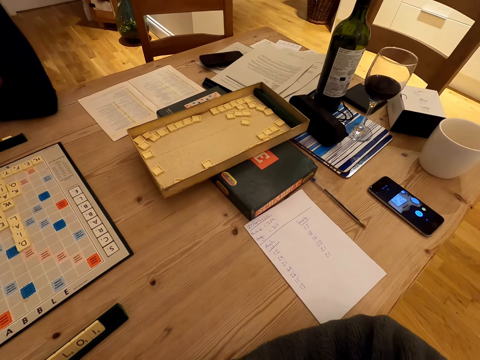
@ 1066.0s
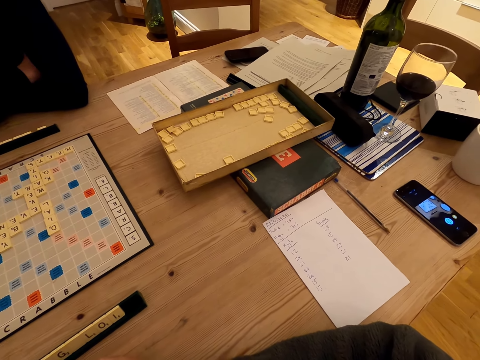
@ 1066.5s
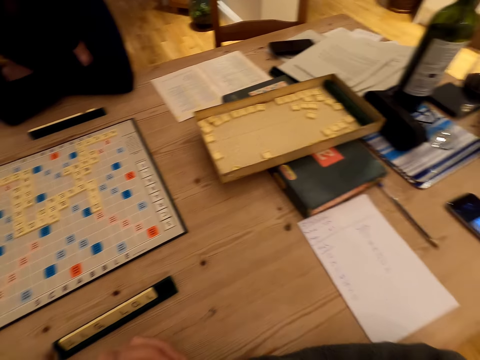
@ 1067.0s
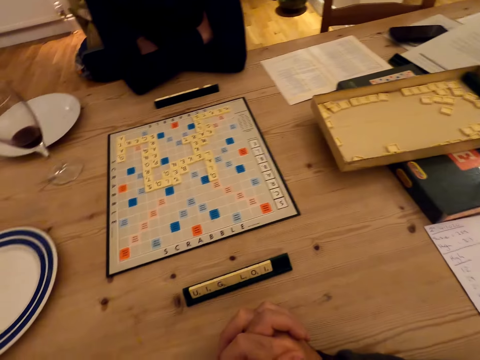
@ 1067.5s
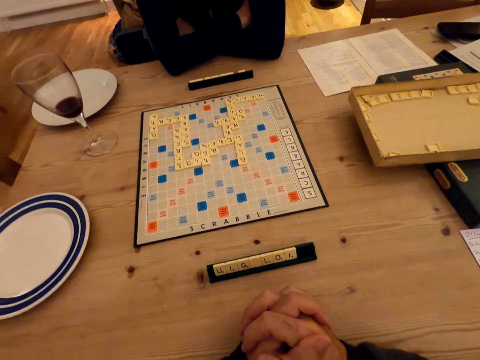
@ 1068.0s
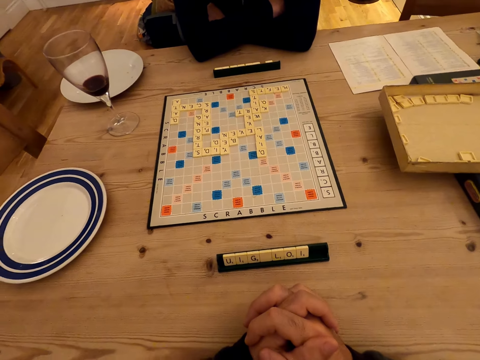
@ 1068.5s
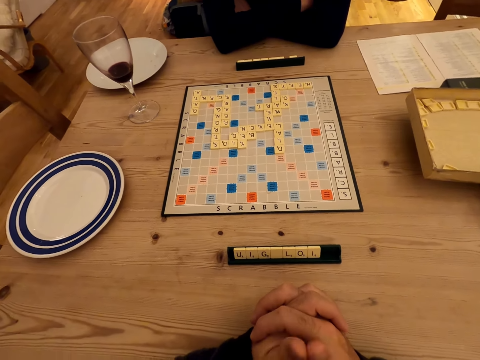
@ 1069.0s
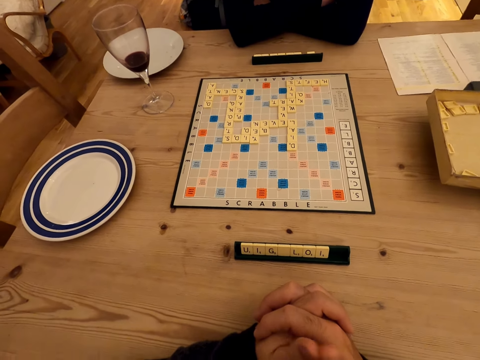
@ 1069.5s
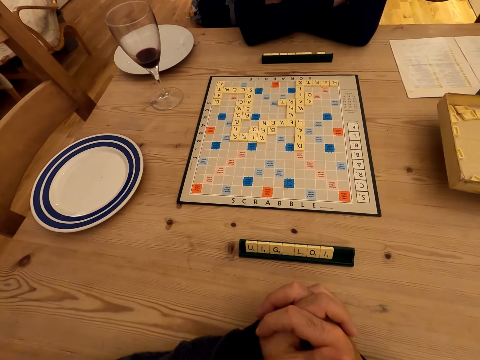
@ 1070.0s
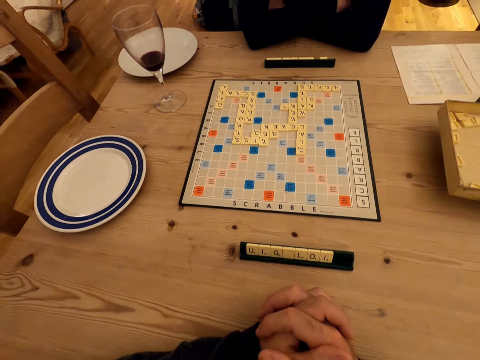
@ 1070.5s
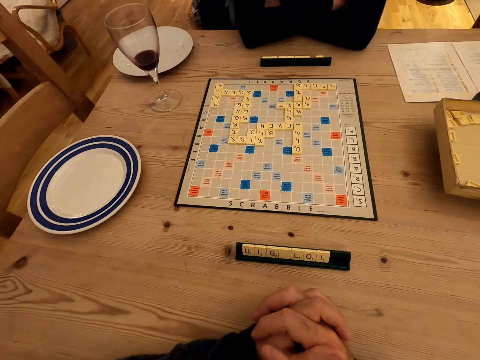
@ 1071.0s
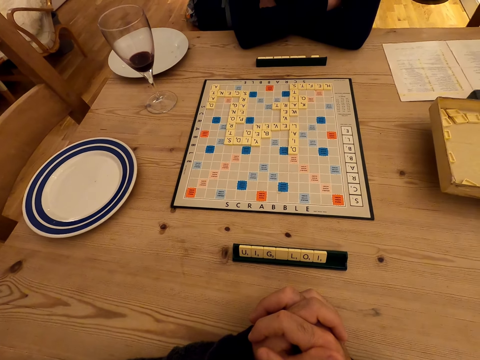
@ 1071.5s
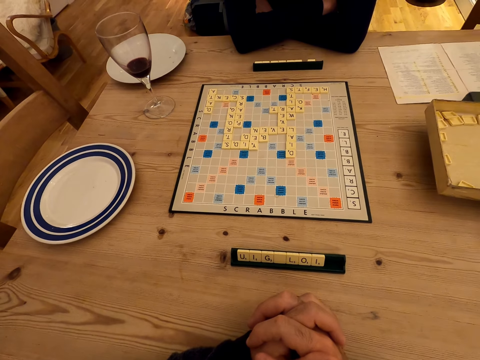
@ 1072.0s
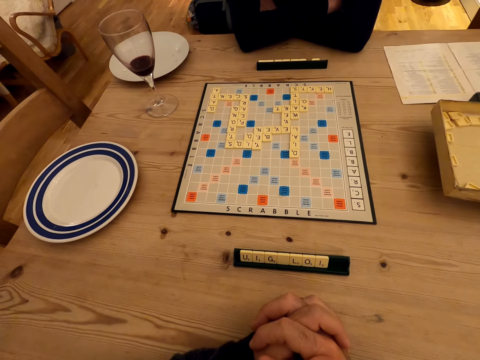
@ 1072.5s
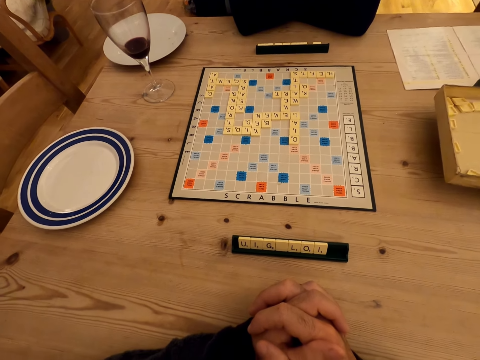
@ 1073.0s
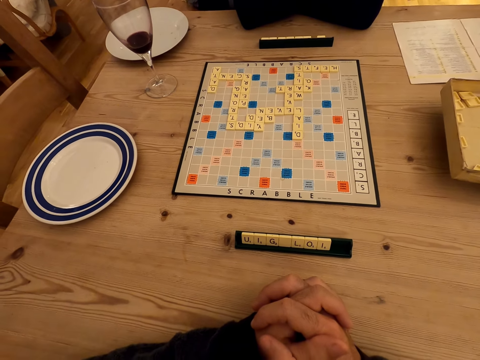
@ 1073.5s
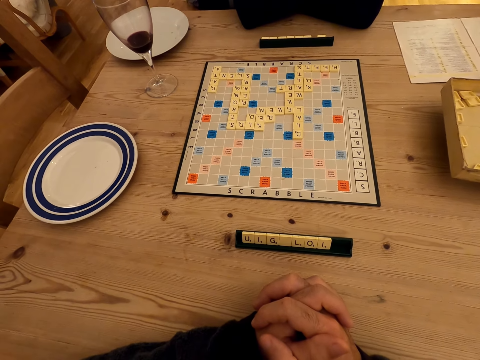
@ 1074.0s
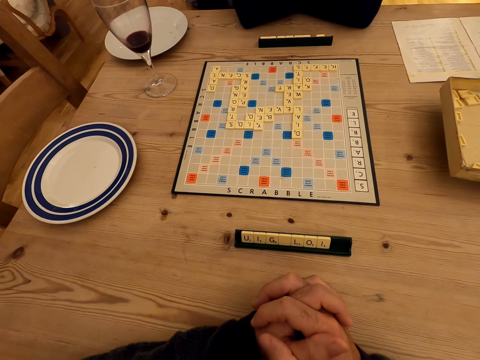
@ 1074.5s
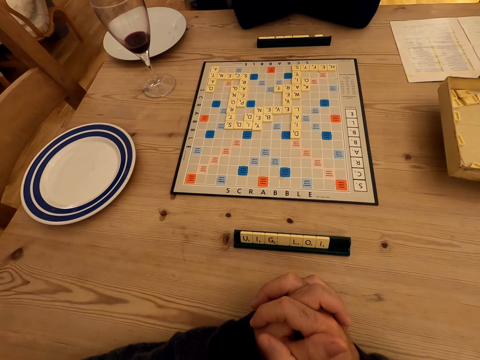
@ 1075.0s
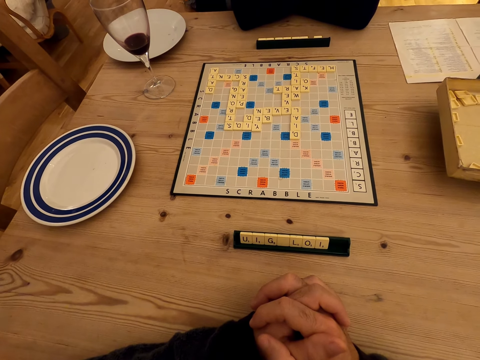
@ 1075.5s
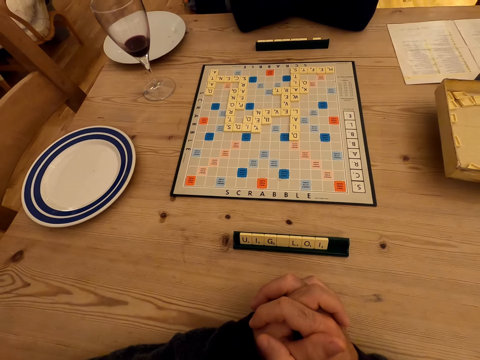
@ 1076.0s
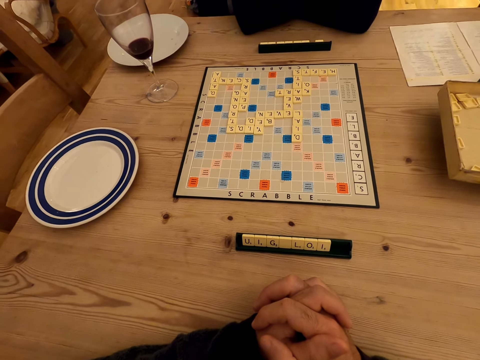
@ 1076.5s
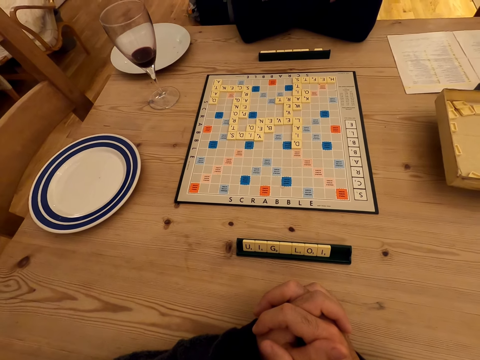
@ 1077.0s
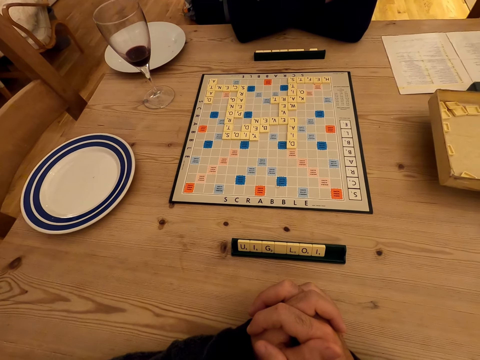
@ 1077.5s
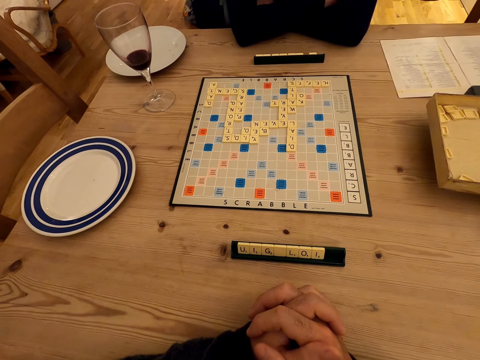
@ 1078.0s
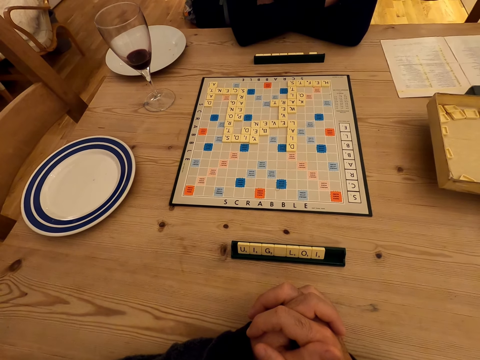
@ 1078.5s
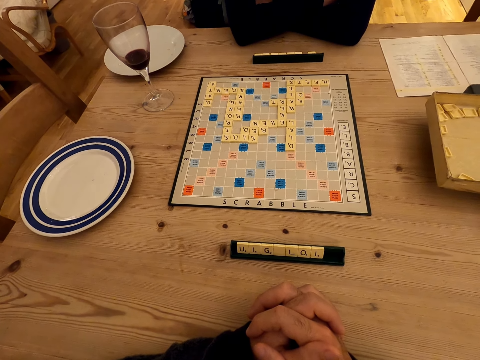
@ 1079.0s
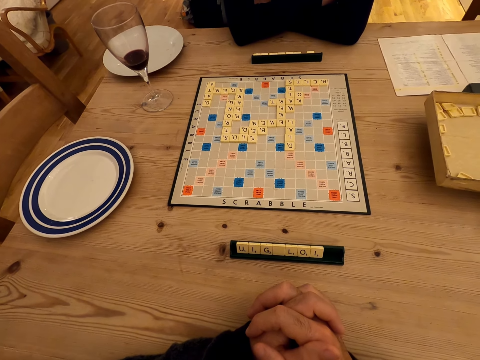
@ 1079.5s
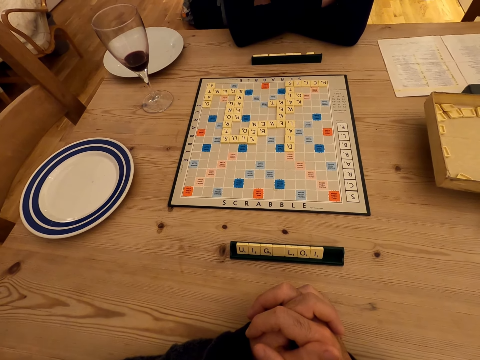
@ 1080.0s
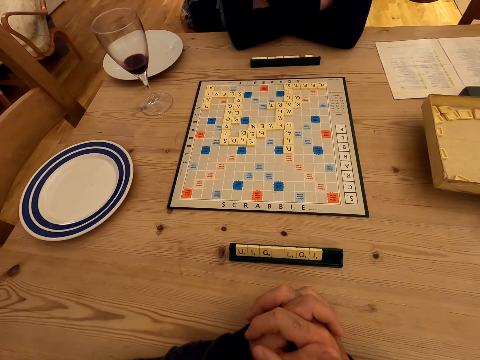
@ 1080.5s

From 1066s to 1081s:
The camera wearer moves hands. A lady stares at the scrabble board. The camera wearer stares at the scrabble board.

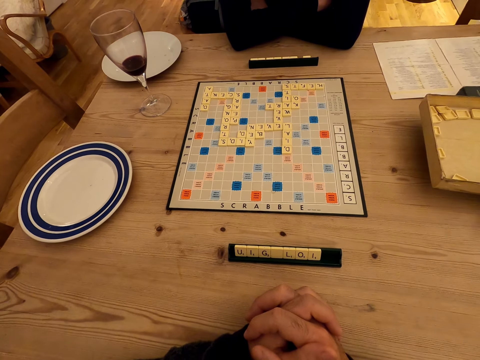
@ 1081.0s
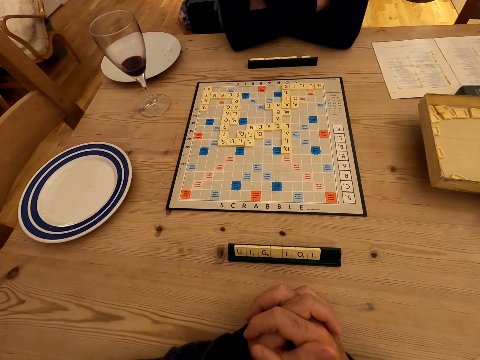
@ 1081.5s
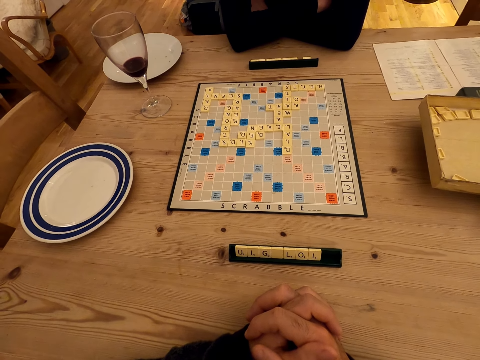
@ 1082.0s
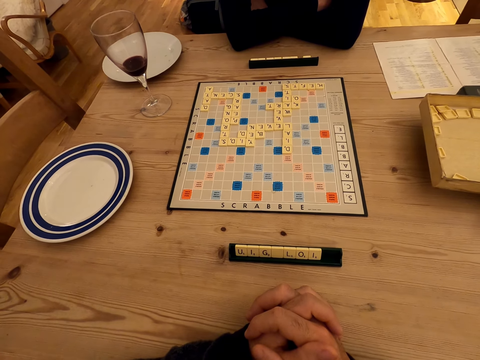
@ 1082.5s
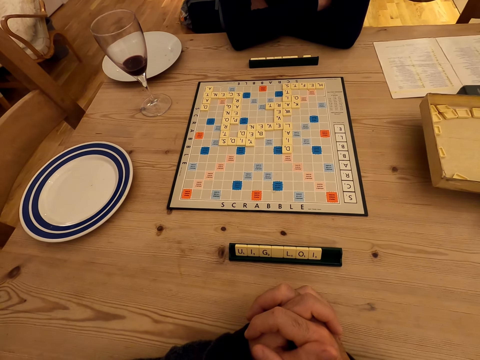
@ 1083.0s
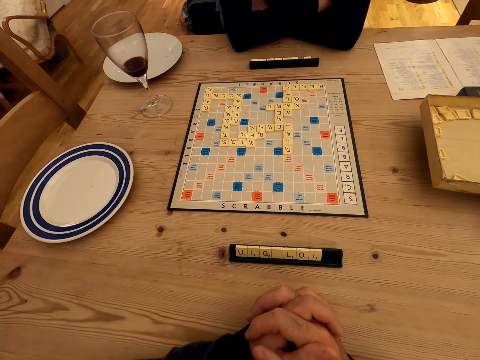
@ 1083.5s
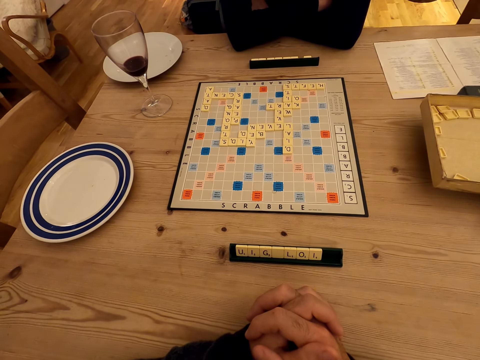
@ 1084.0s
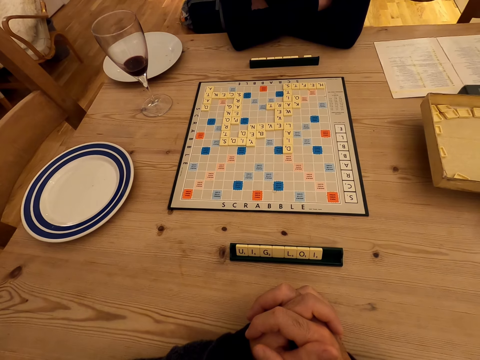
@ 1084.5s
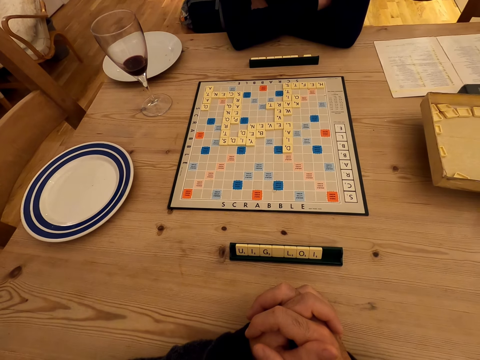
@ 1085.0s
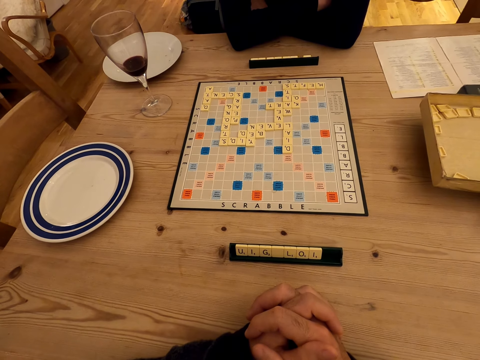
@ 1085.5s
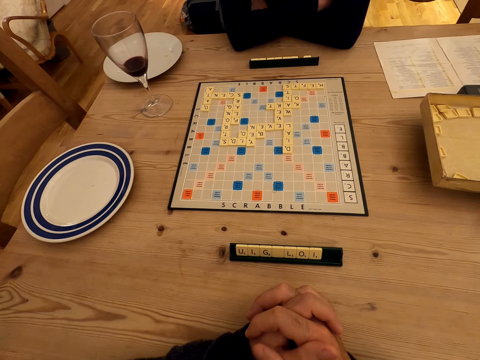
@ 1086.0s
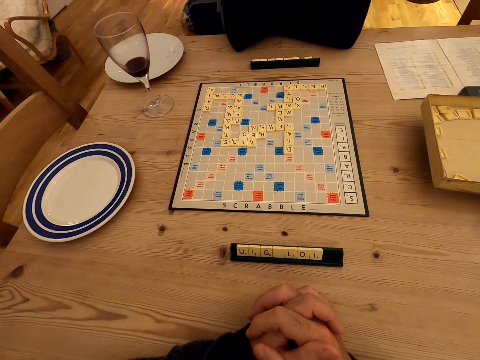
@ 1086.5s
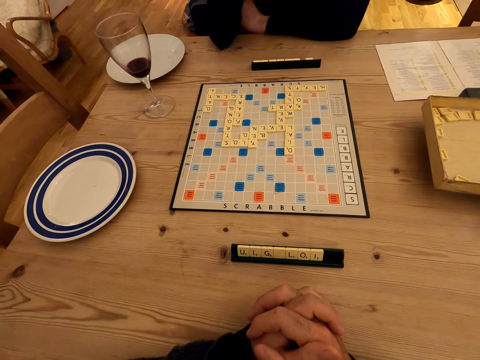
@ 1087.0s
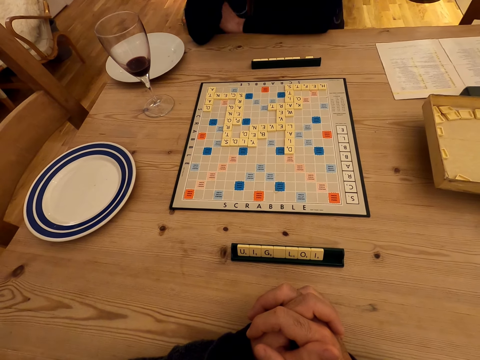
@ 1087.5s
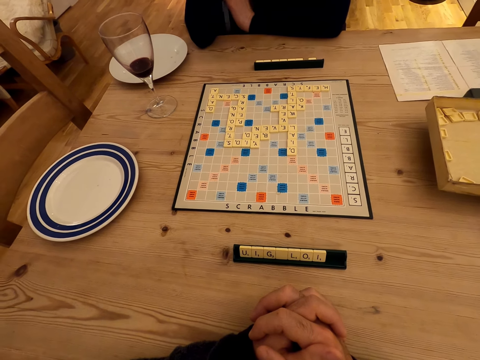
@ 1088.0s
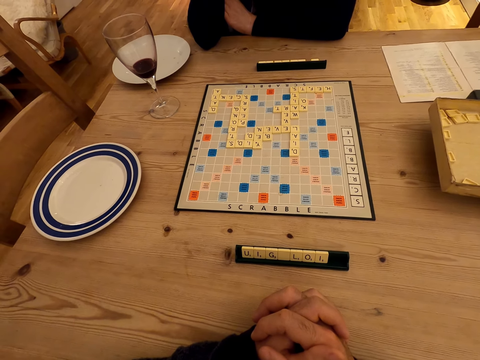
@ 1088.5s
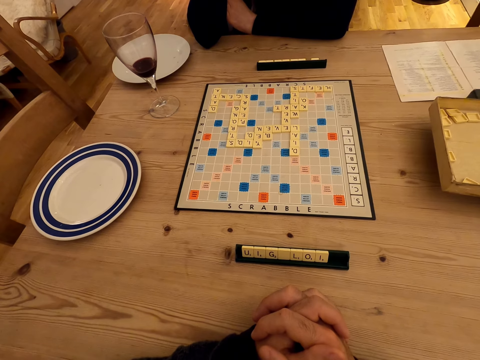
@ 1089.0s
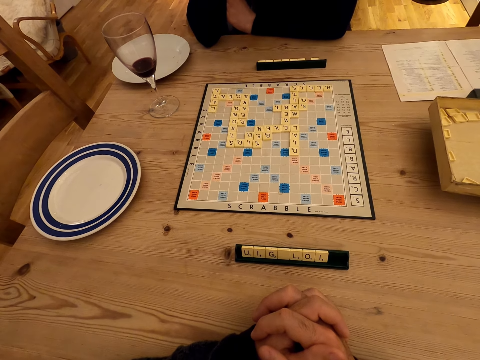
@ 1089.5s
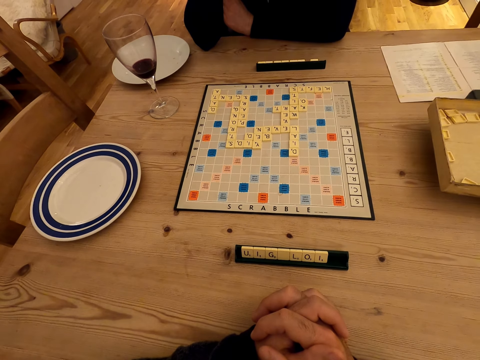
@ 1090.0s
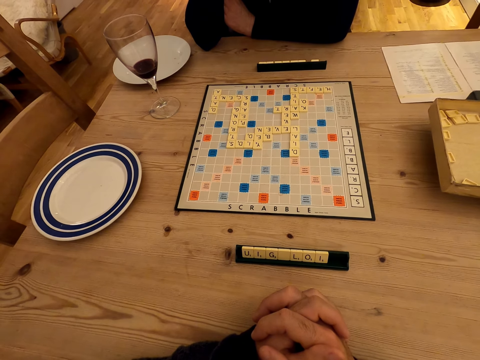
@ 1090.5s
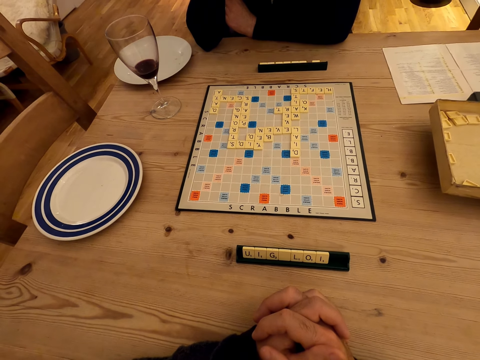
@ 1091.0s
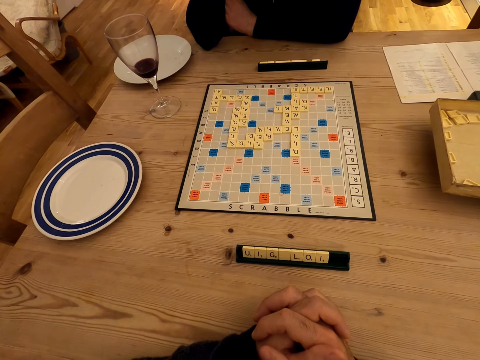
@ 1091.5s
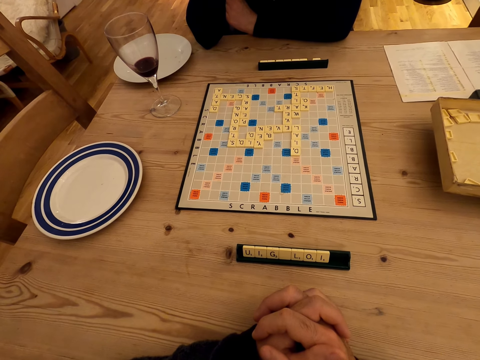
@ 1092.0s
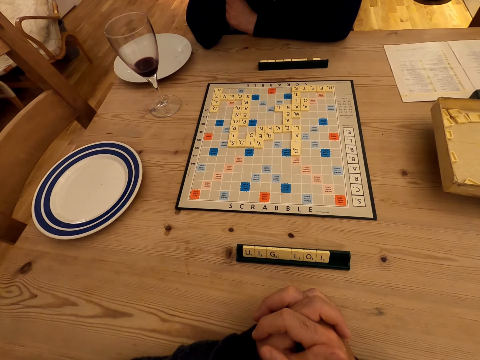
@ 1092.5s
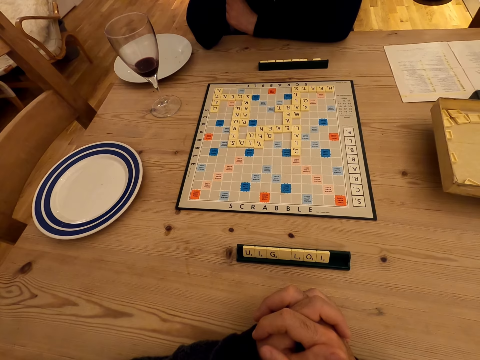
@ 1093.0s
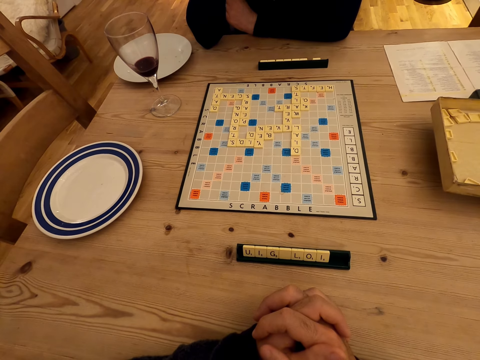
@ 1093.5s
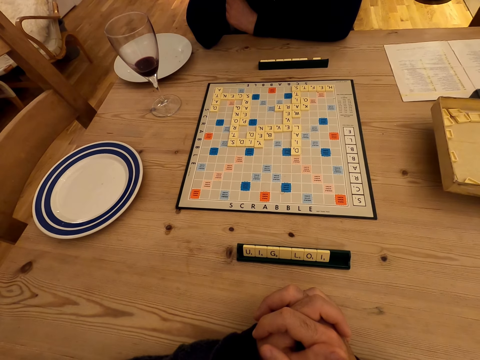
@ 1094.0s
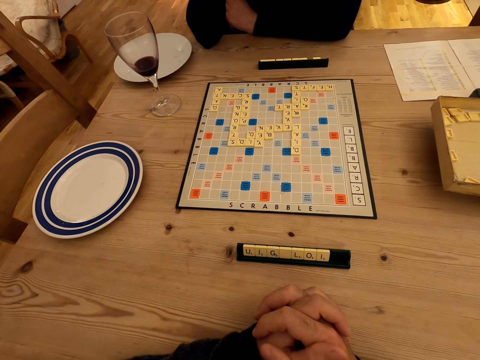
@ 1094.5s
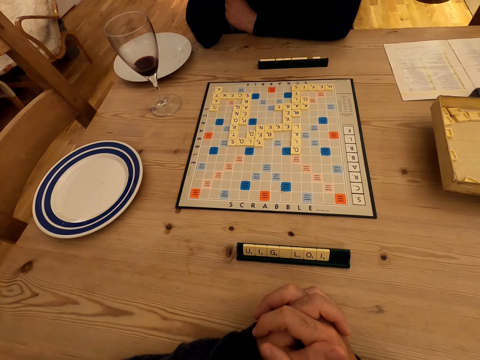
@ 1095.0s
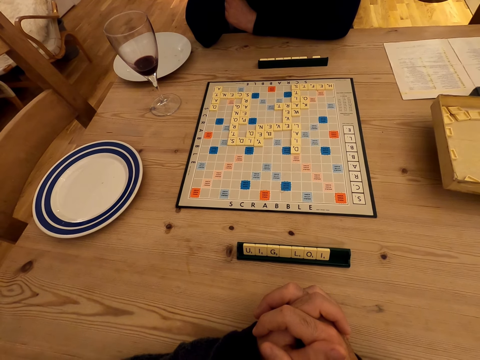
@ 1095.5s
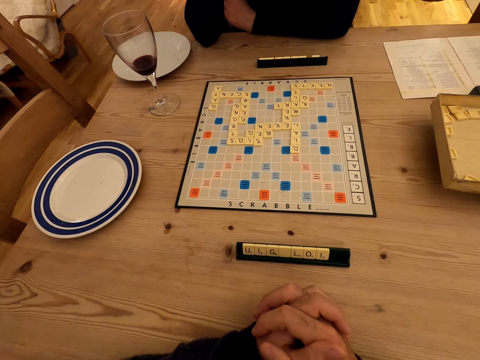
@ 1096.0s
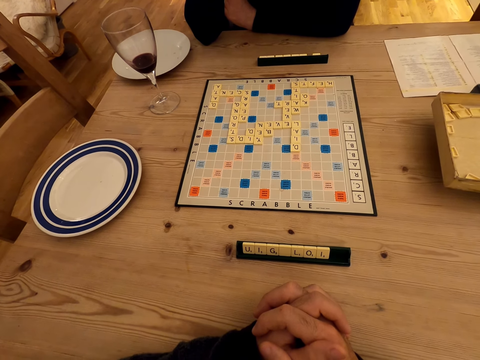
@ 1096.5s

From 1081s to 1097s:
A lady moves. The lady stares at the scrabble board. The camera wearer stares at the scrabble board.
